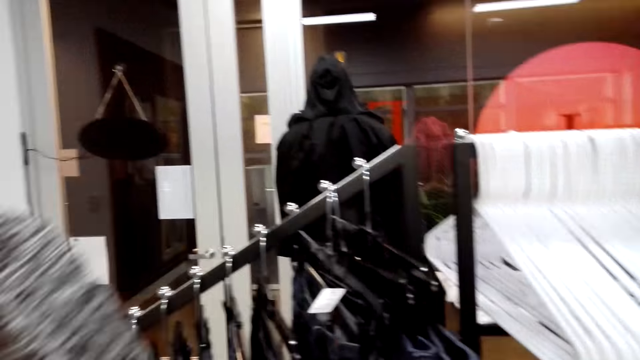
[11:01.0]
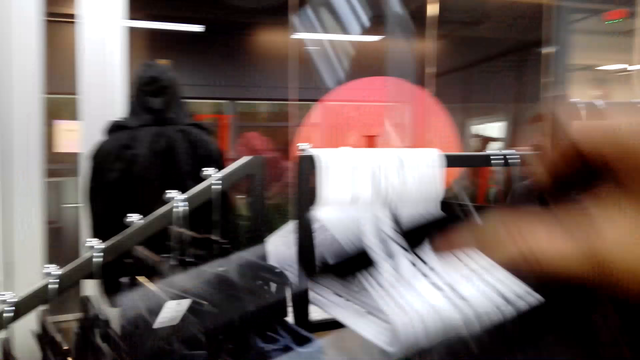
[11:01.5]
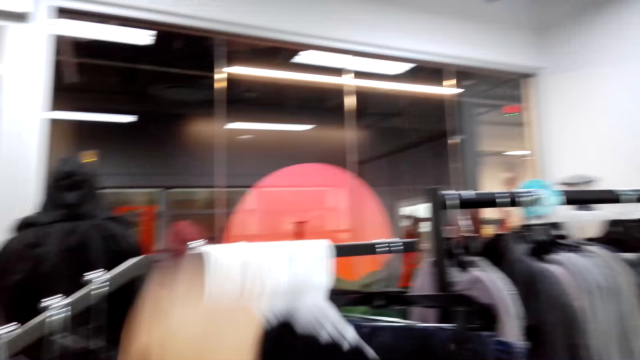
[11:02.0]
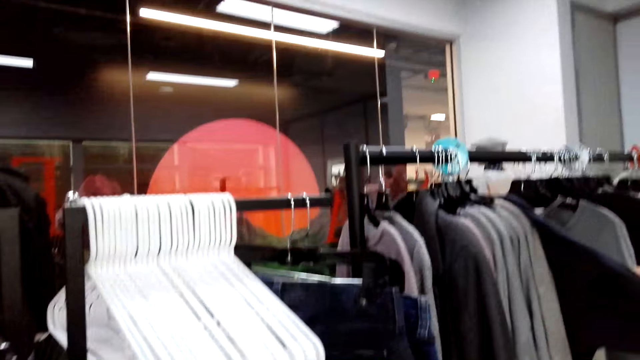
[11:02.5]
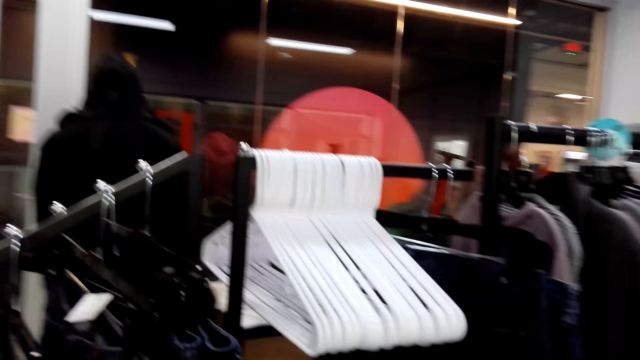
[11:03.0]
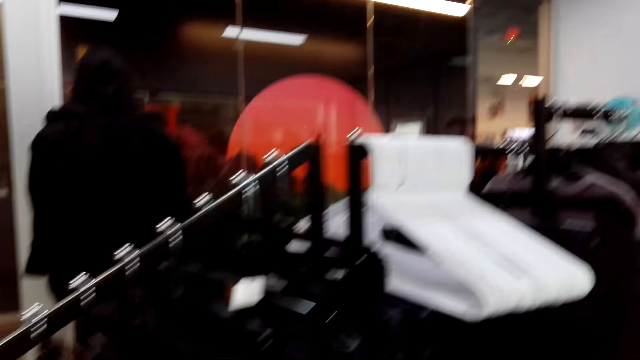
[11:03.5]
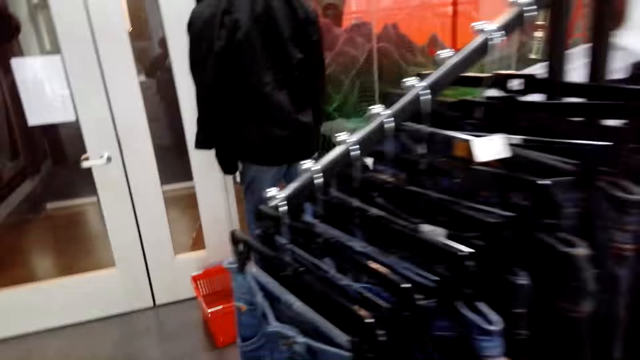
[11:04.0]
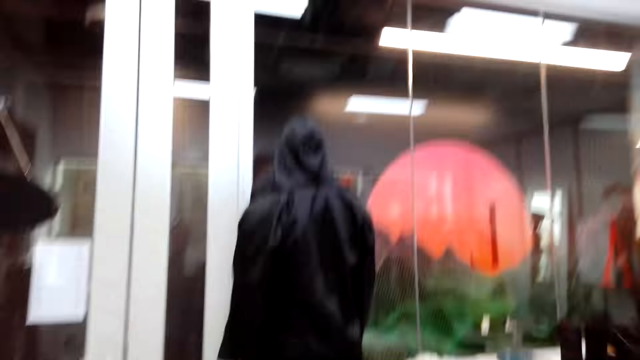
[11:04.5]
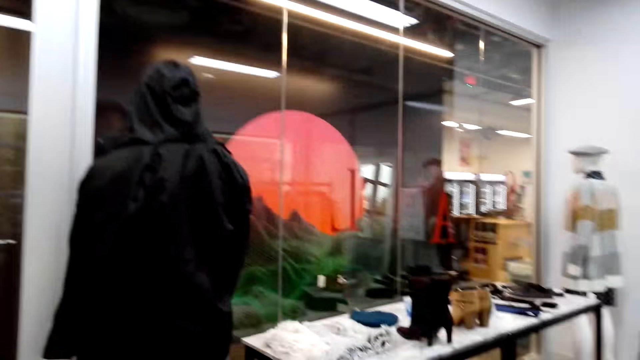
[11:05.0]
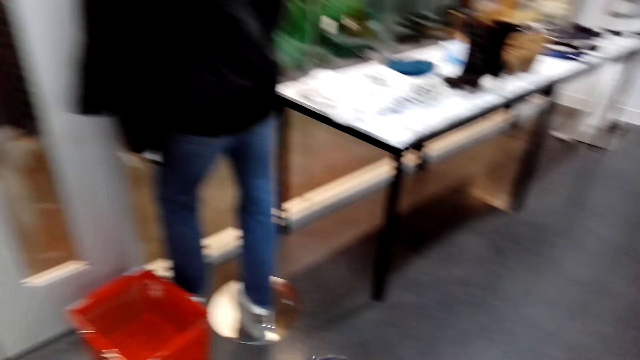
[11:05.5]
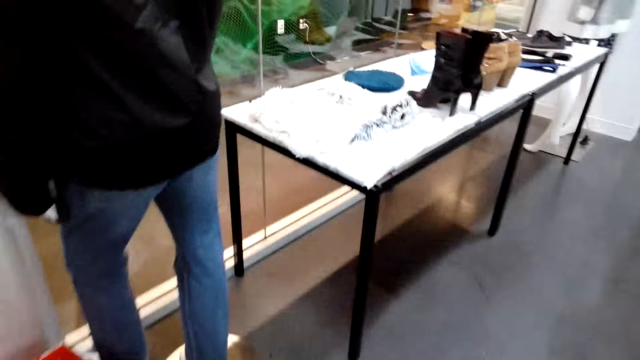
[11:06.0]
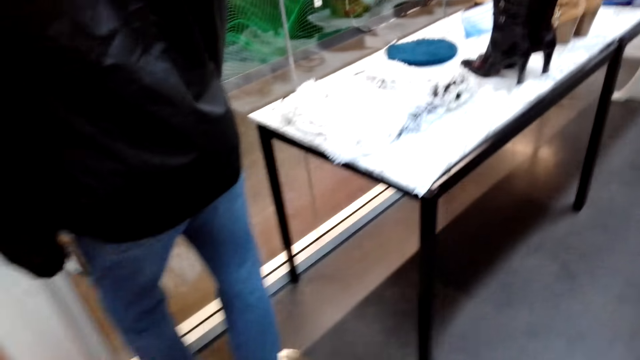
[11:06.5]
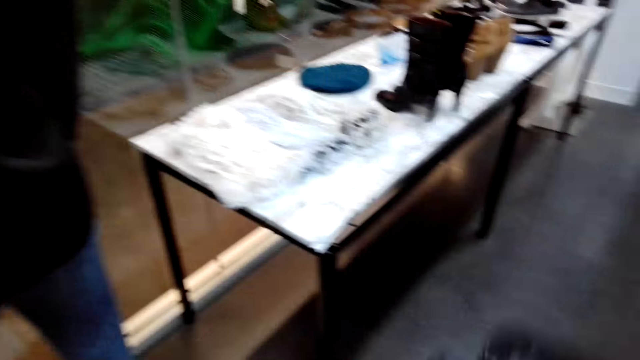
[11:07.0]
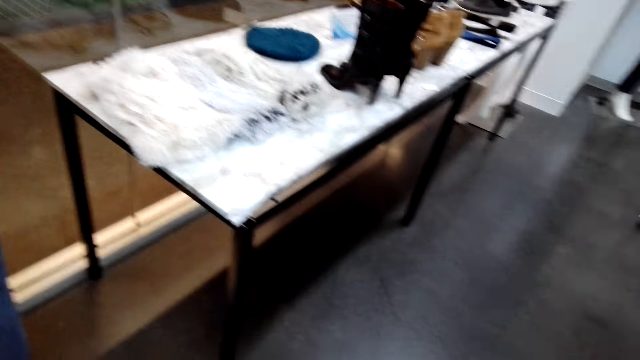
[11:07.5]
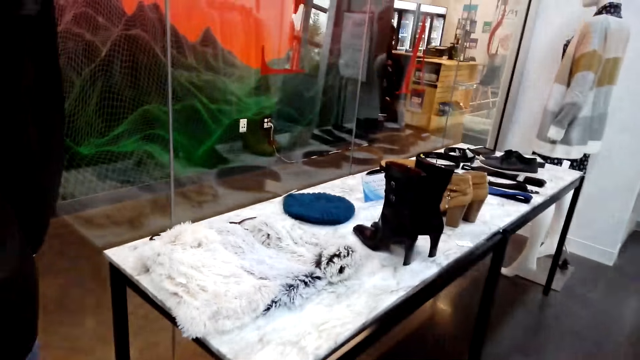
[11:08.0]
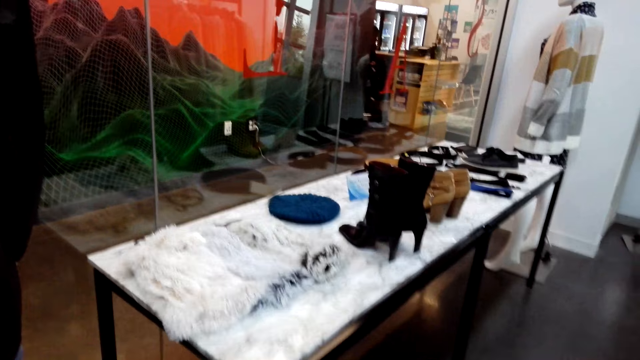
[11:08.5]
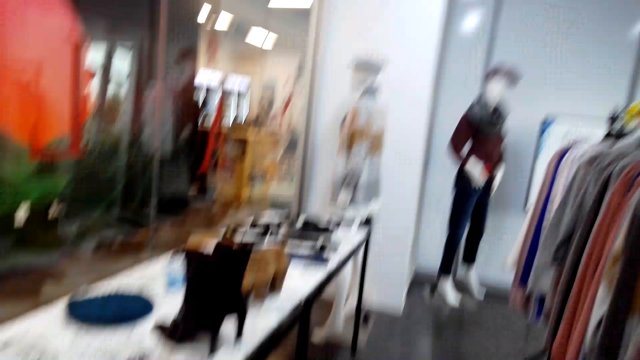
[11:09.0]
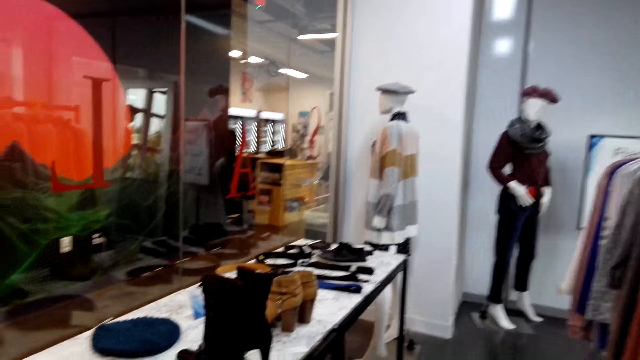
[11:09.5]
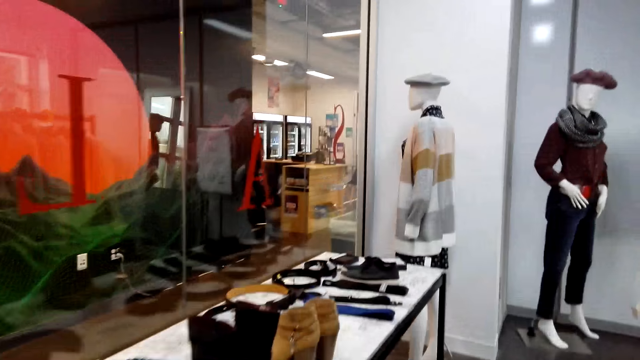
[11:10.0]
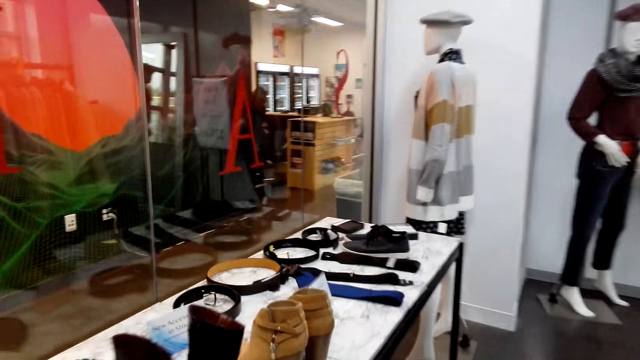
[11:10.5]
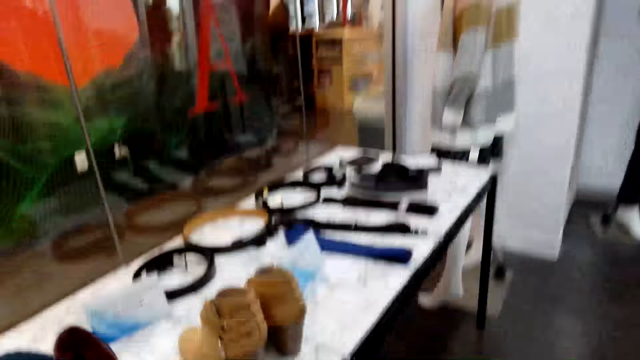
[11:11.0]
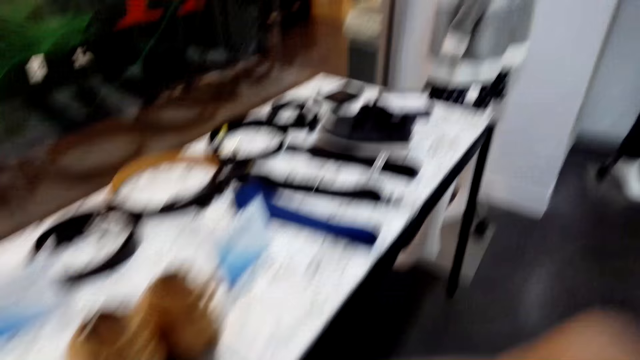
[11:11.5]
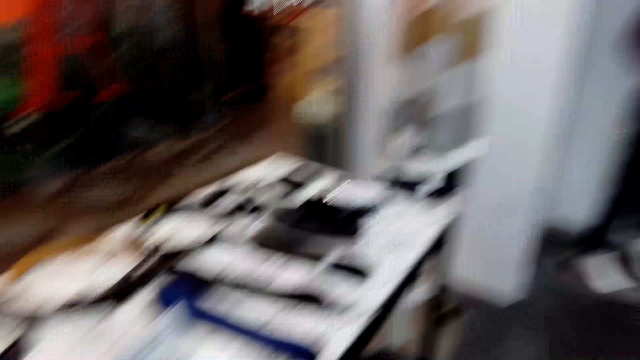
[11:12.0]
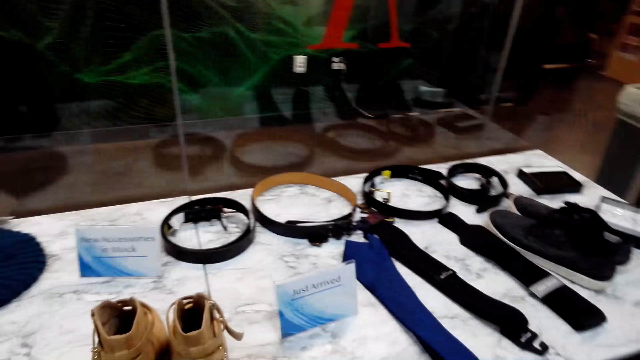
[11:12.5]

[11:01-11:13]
The camera wearer puts a cloth on the other hand. They look around the clothes store. They pick a cloth on a hanger stand.

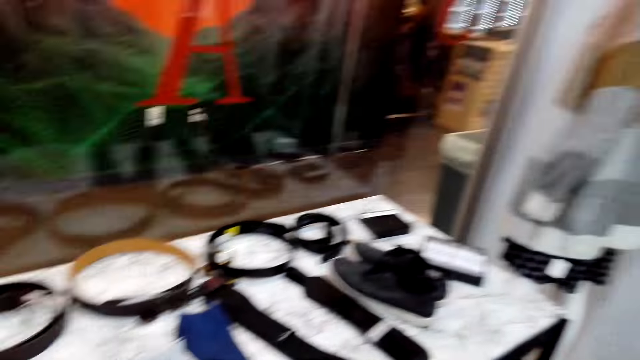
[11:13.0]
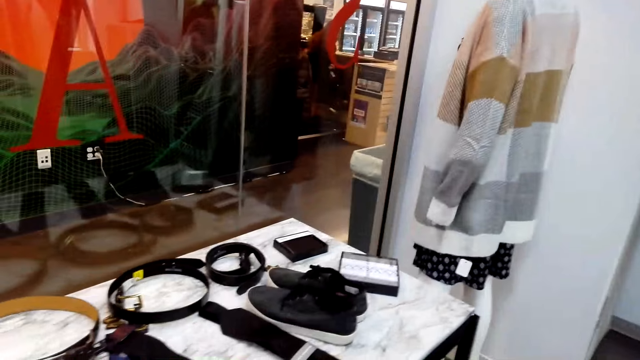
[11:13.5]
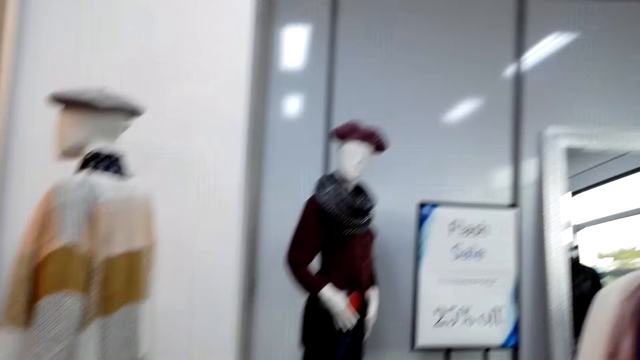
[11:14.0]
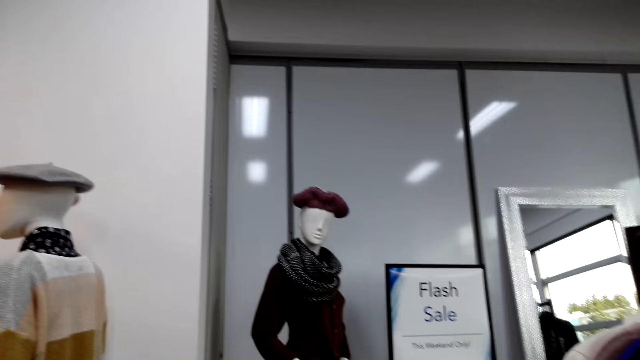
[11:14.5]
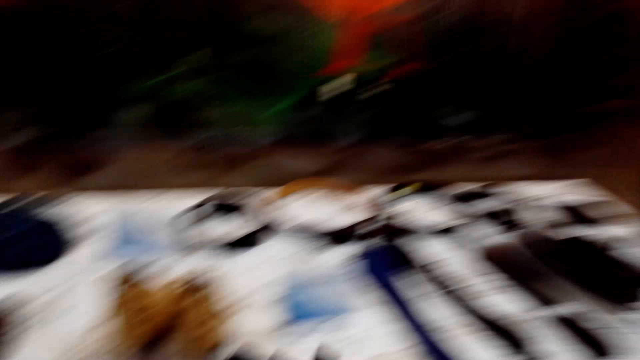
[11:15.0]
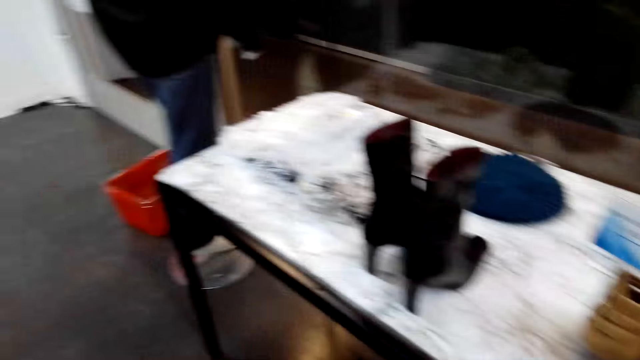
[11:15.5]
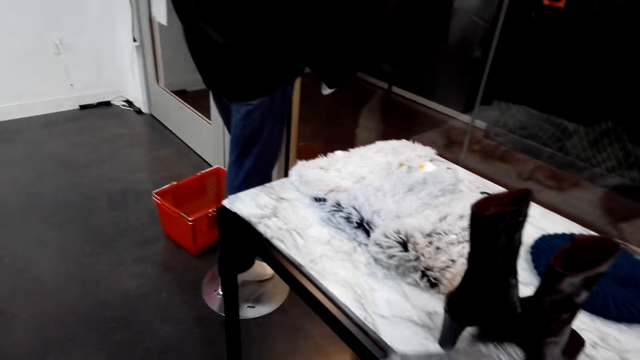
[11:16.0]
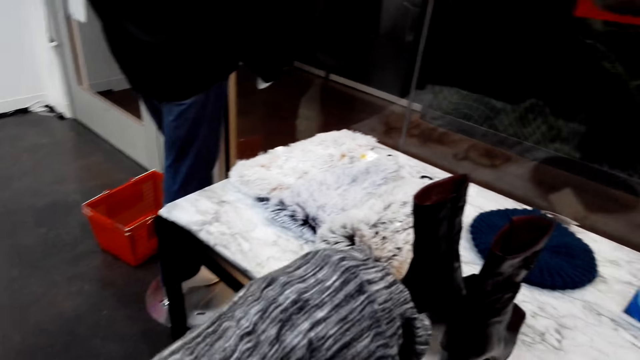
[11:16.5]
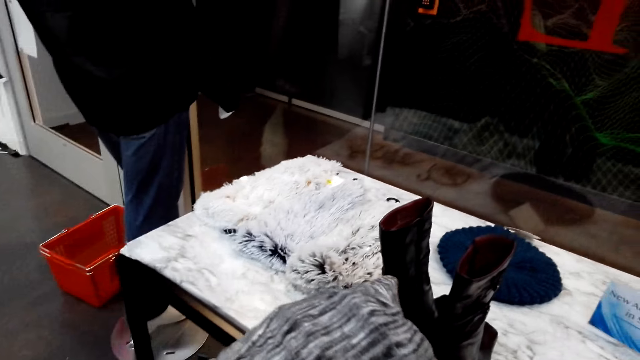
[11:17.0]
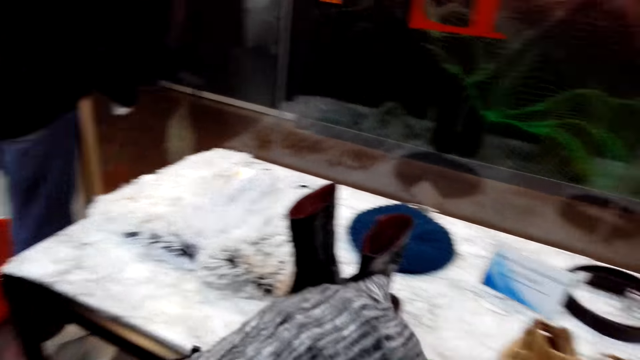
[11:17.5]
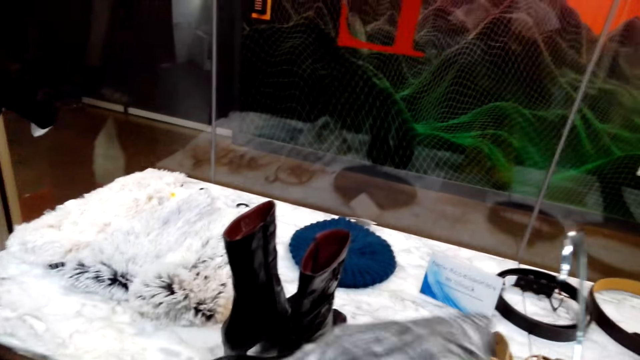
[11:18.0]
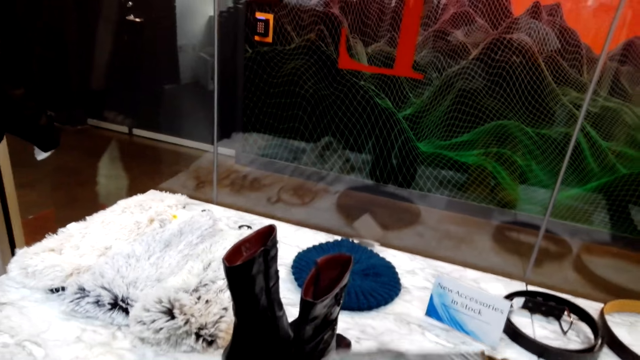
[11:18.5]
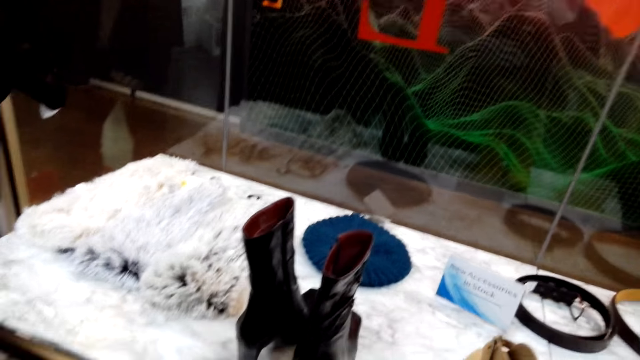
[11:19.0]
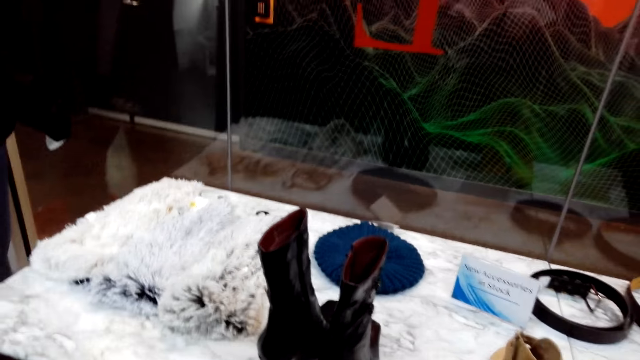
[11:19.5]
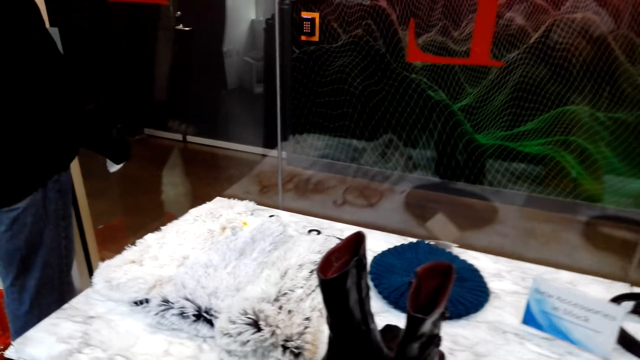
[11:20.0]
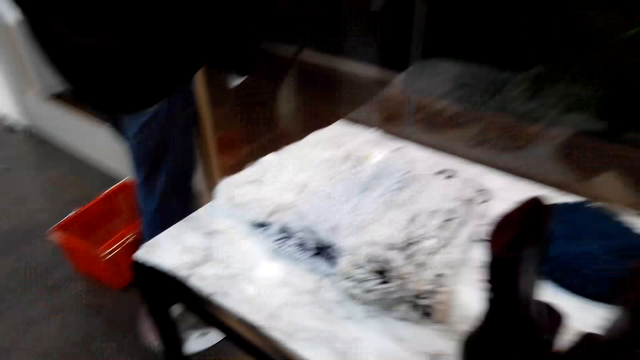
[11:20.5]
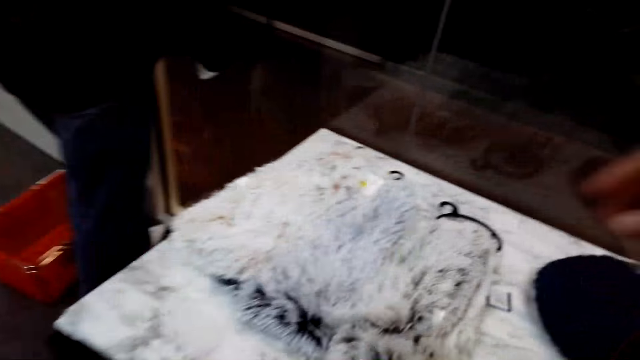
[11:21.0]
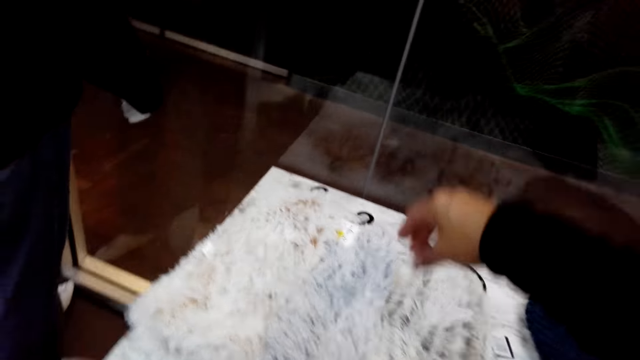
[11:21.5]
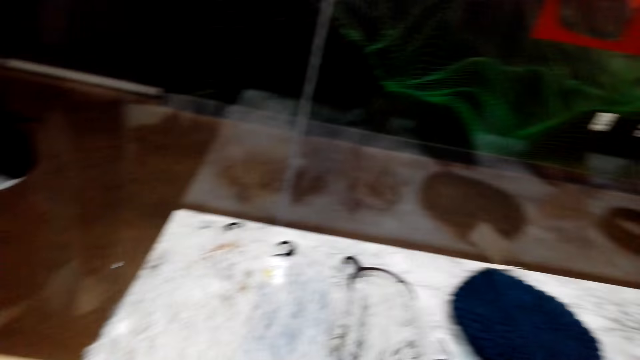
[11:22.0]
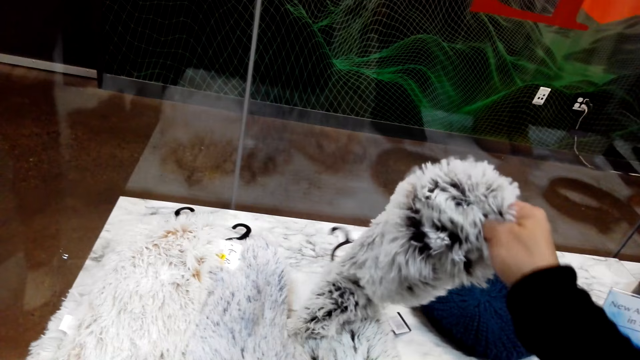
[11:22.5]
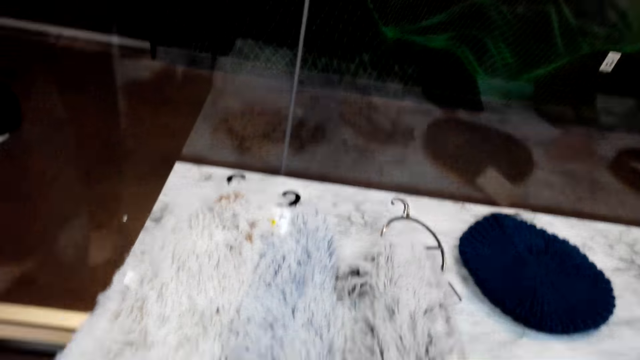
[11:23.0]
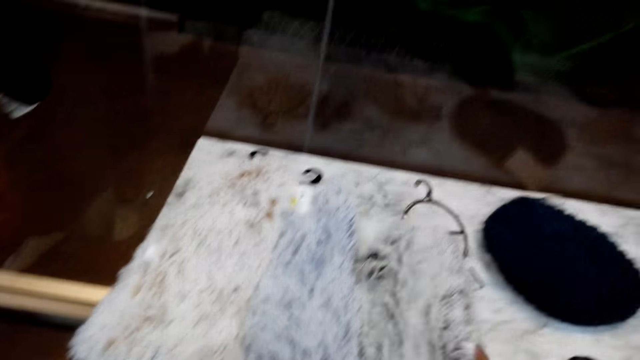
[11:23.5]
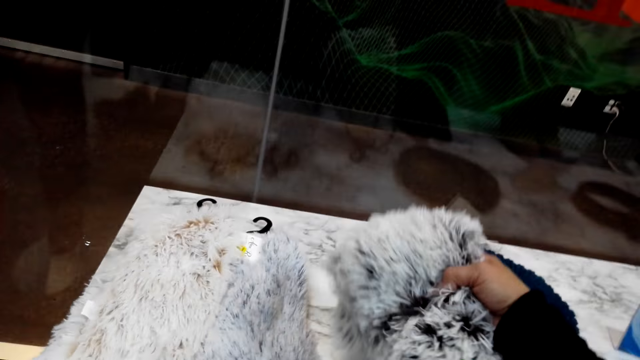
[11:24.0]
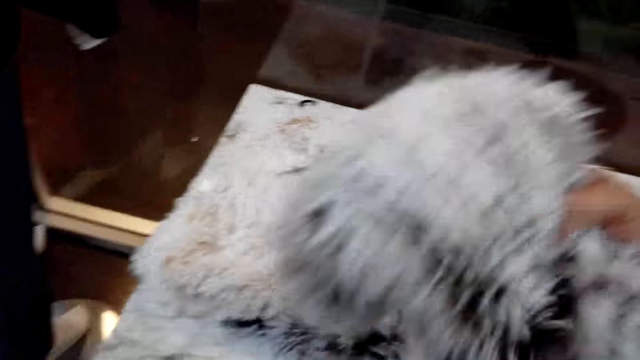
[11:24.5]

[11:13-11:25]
The camera wearer holds a cloth with a hand. They pick up a scarf on a table. They hold a woolen sweater.
